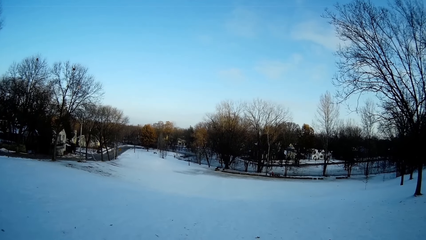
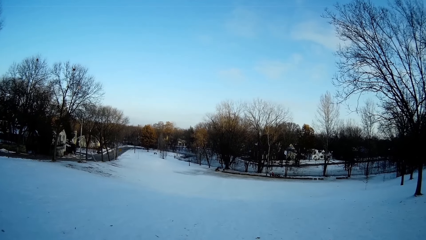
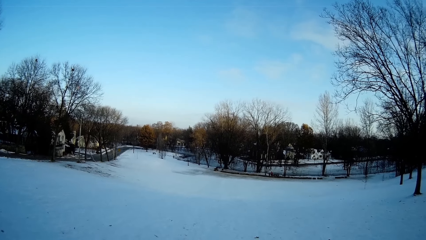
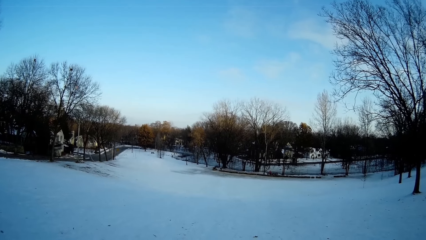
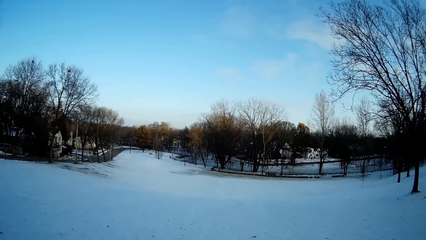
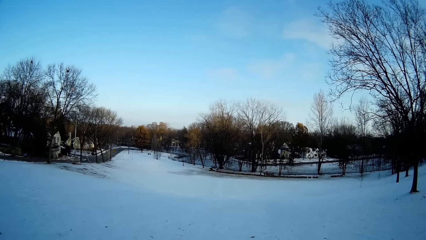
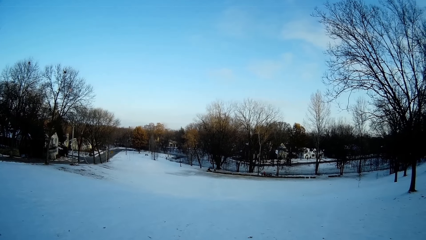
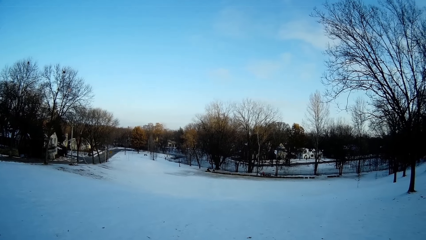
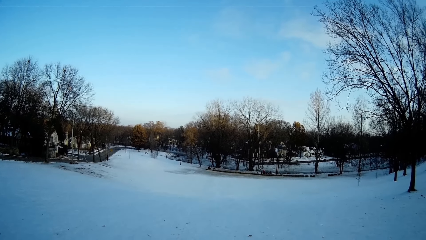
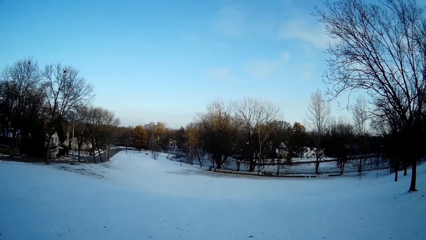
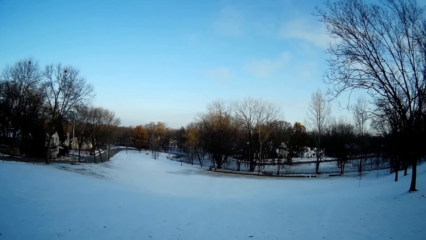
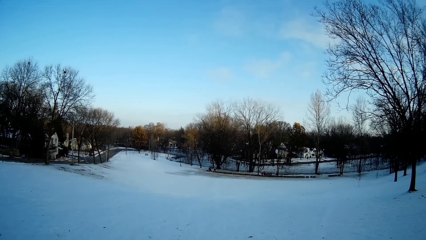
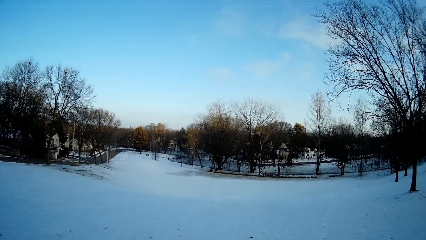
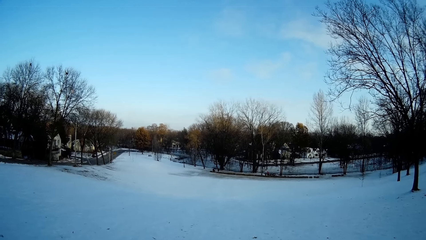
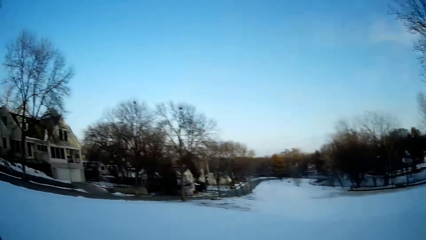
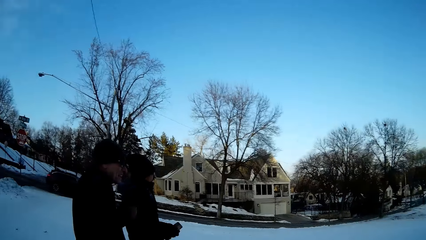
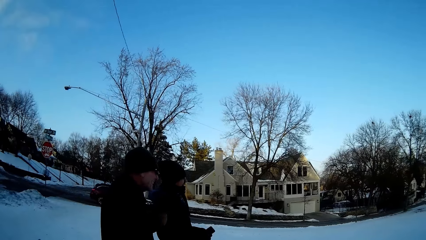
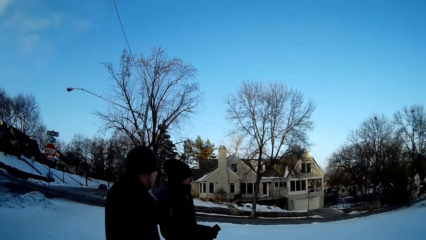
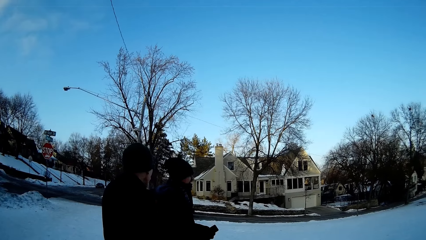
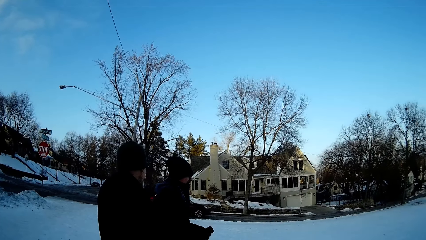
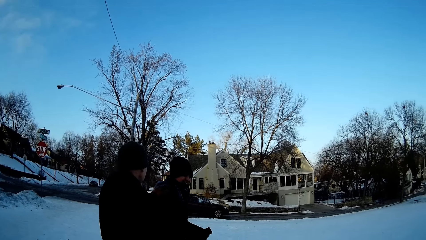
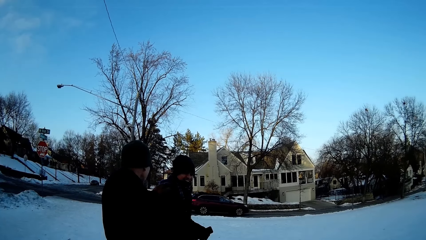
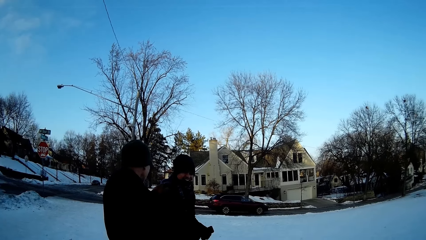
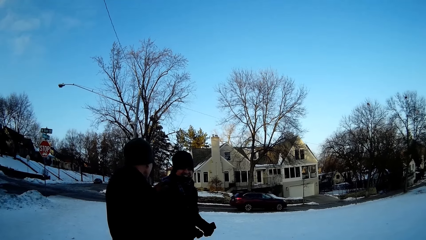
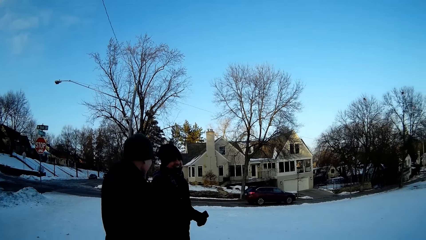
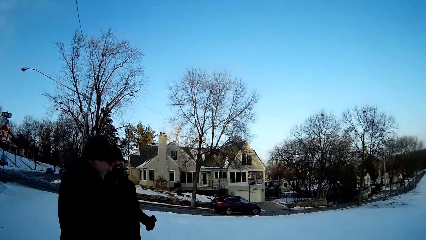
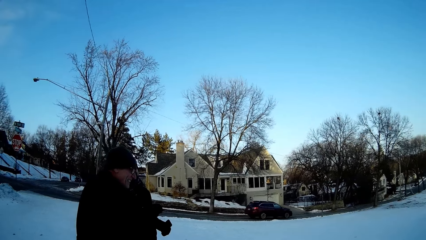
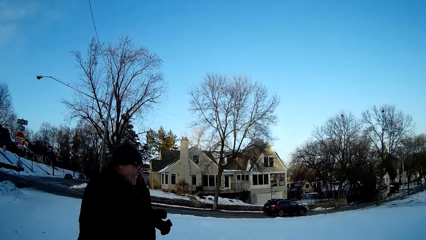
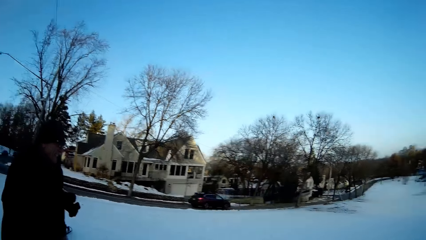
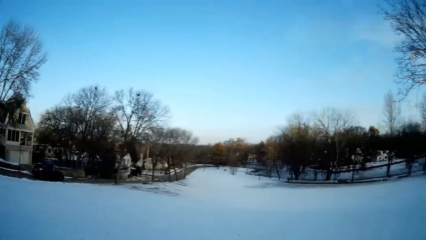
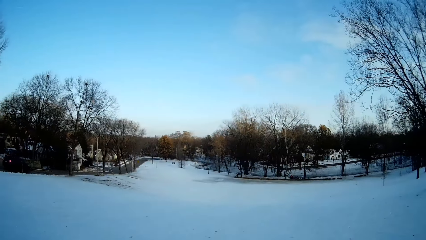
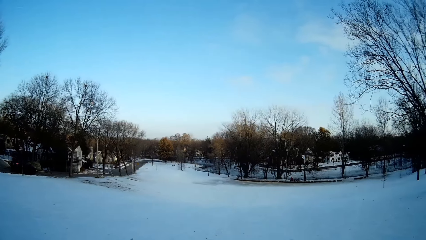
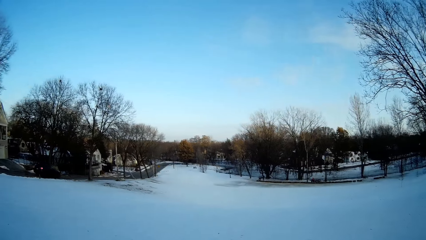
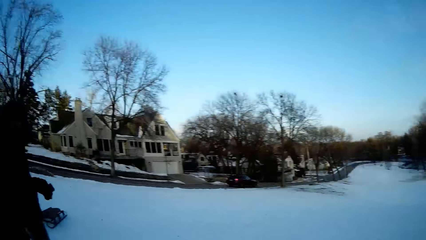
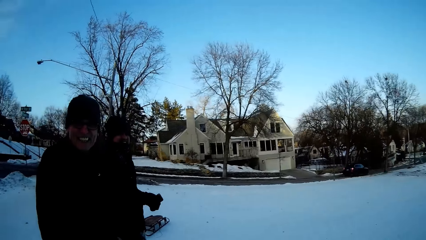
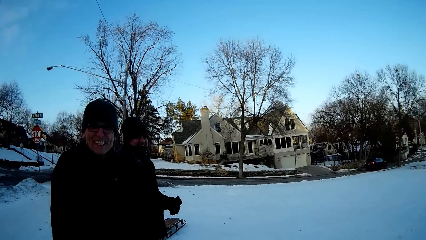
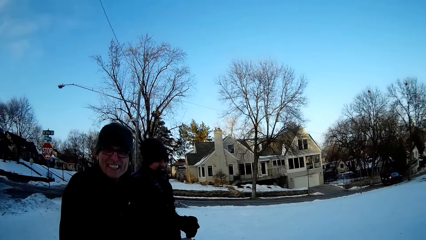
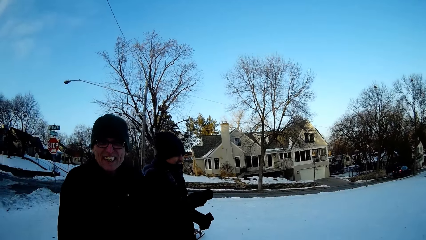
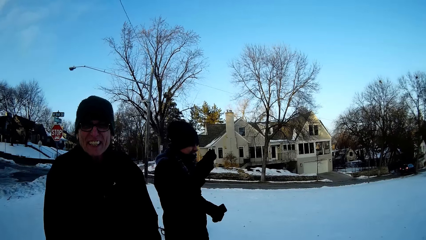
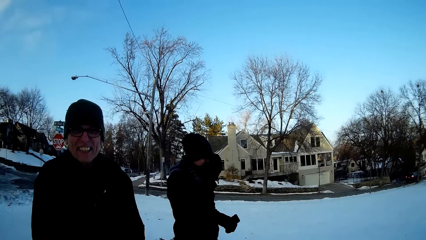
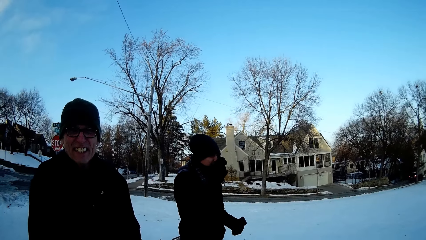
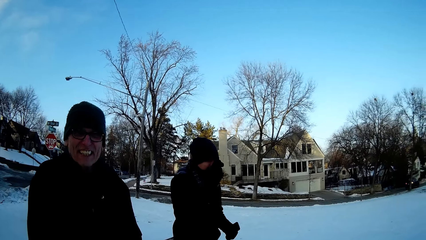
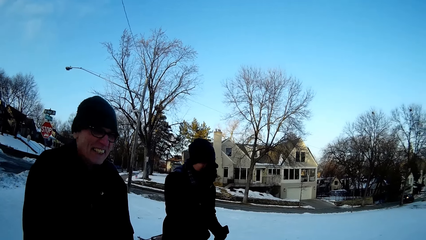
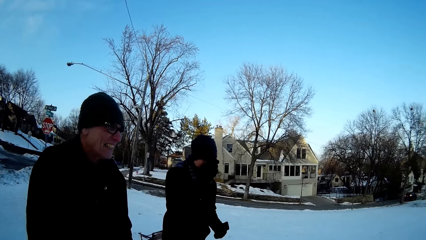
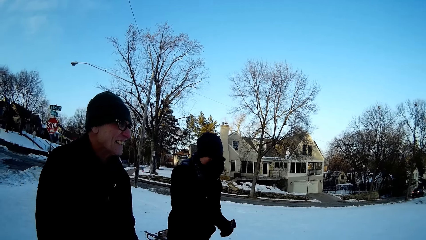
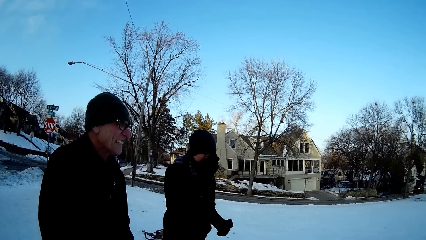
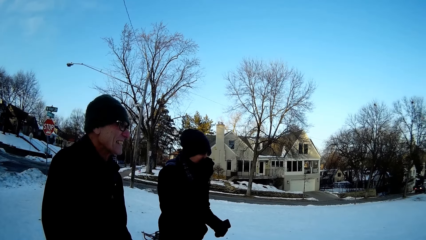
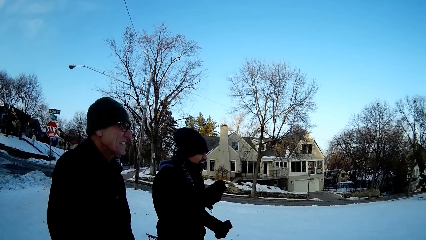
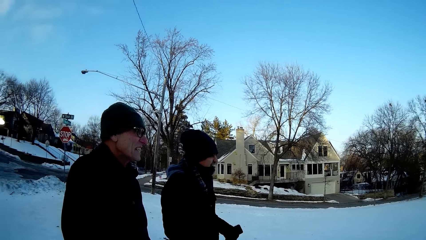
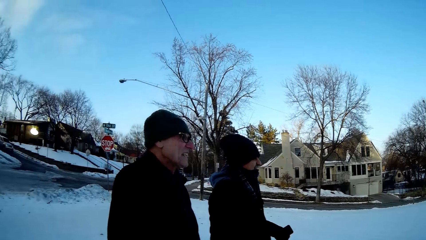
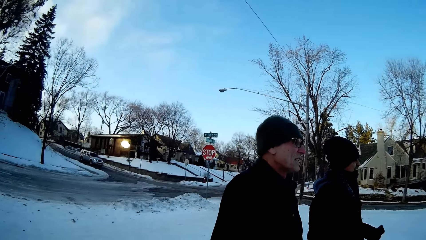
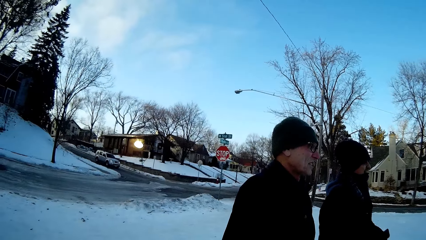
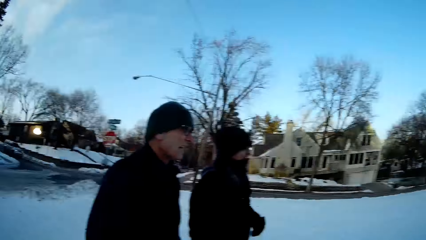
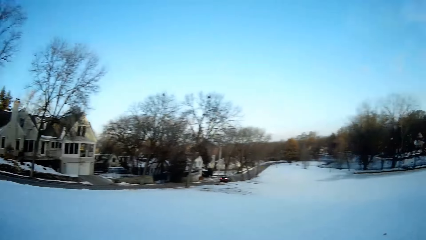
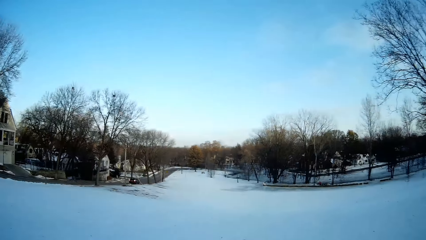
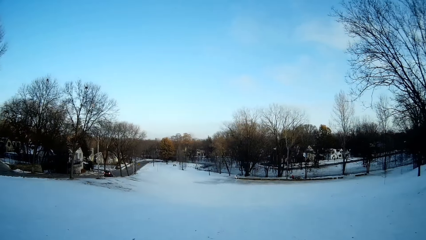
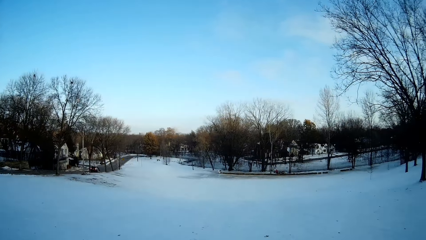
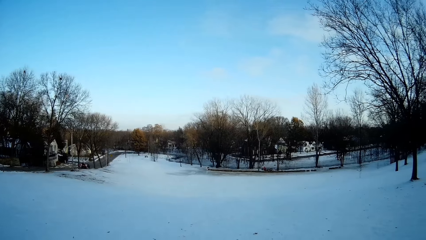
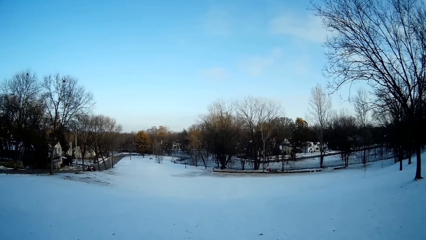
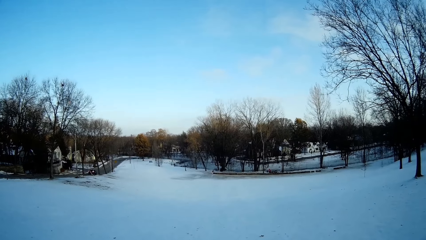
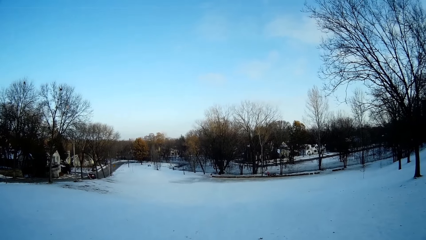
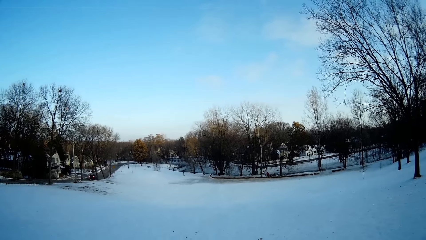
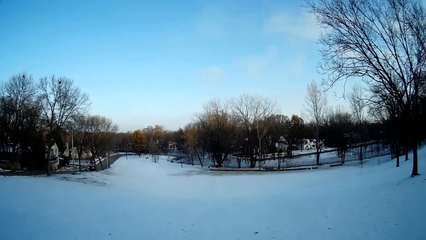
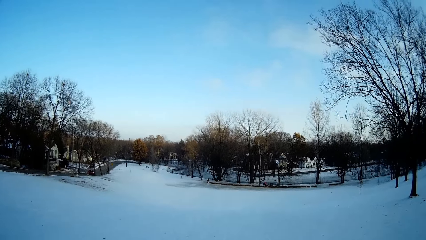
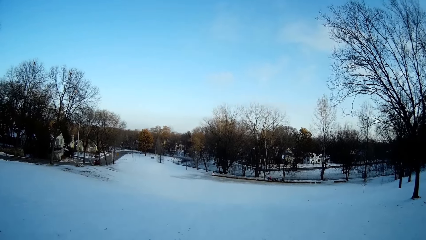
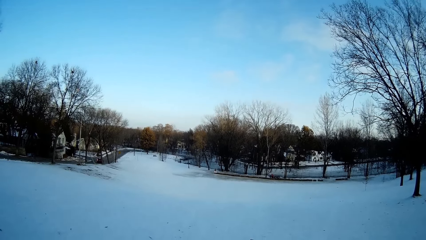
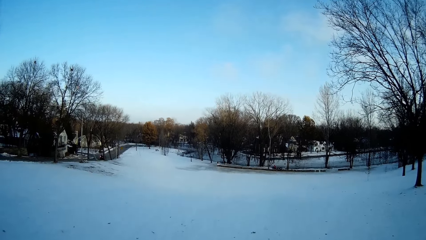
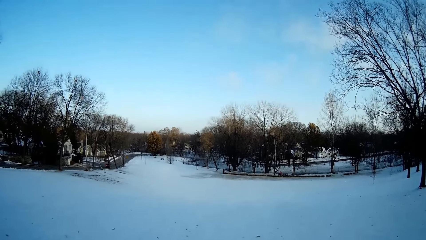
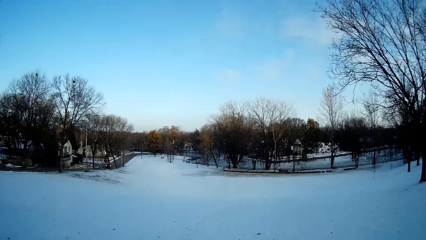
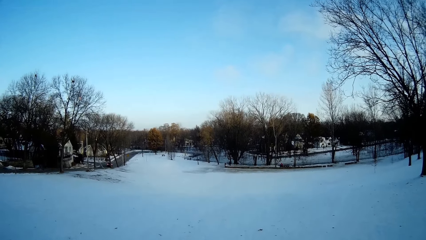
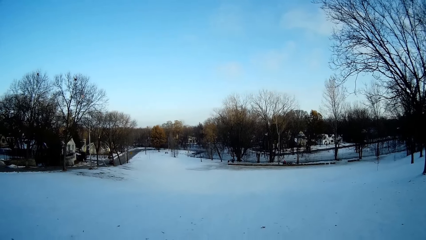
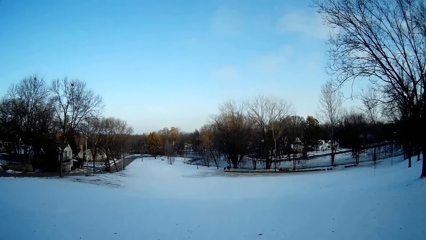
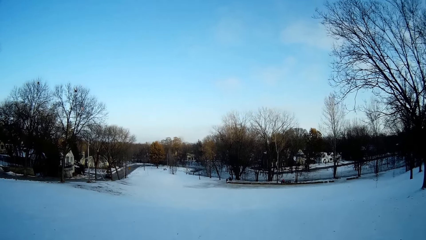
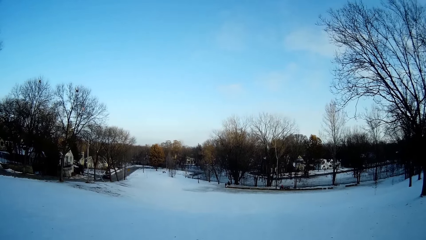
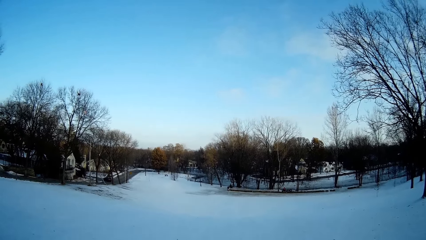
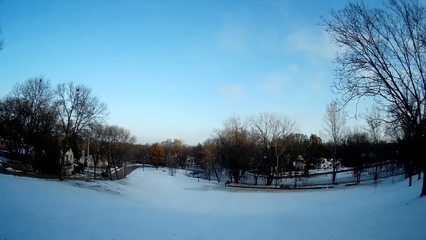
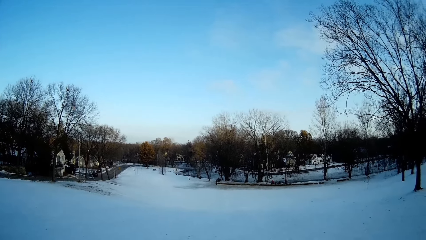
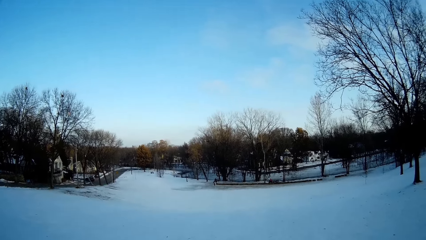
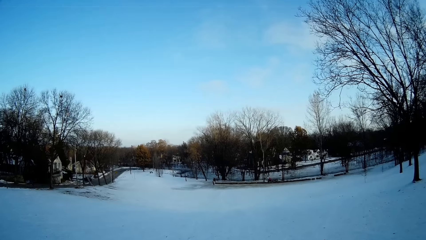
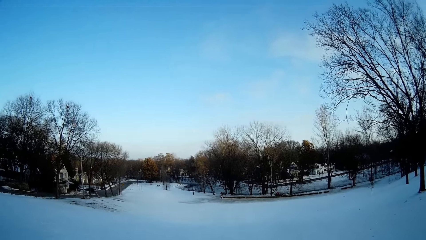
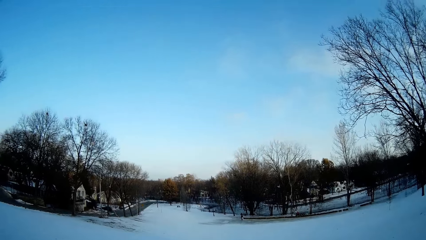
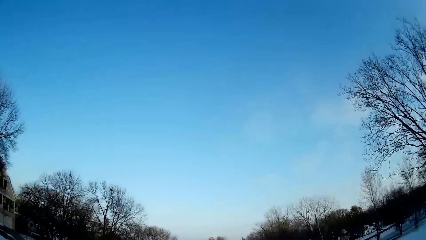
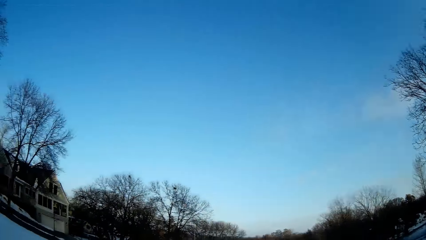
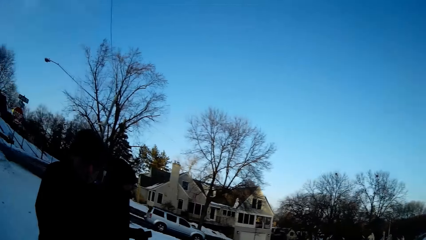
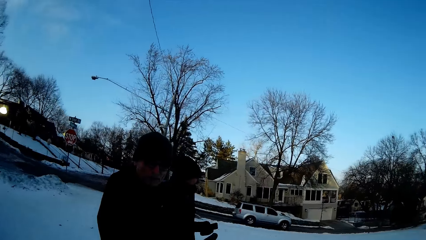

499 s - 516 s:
The camera wearer looks at a man. The man laughs beside another man. The camera wearer looks around the snow field. They look at the first man. They look around the snow field.
